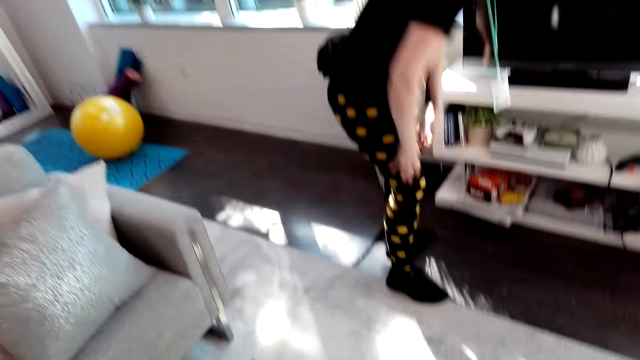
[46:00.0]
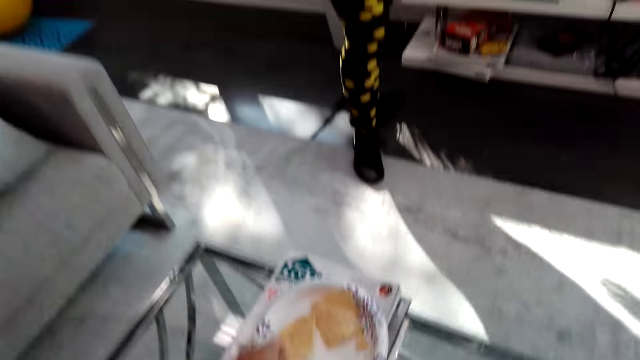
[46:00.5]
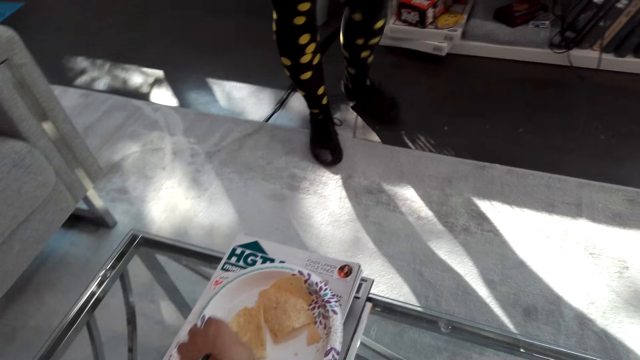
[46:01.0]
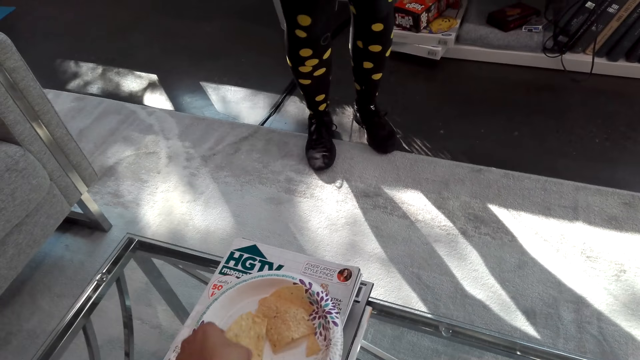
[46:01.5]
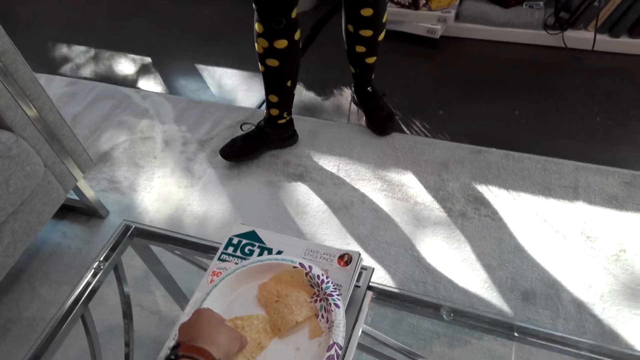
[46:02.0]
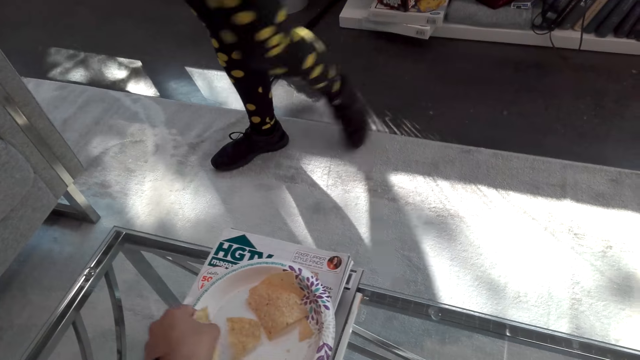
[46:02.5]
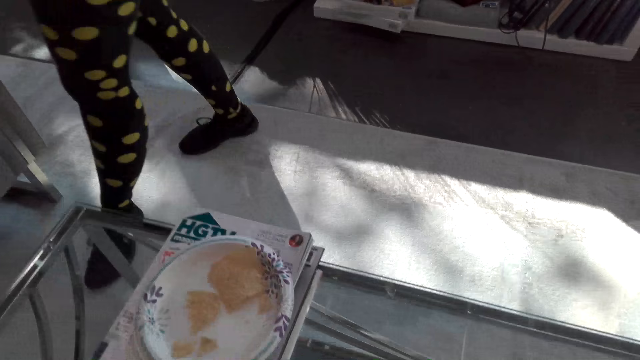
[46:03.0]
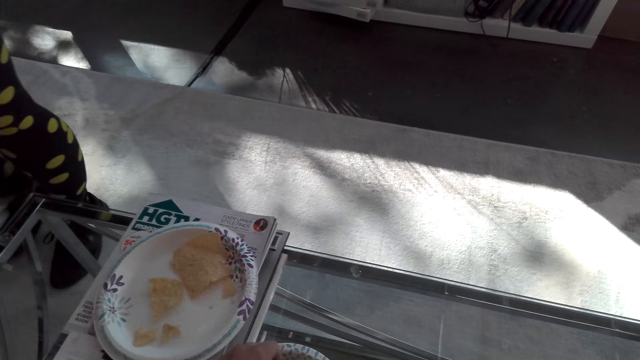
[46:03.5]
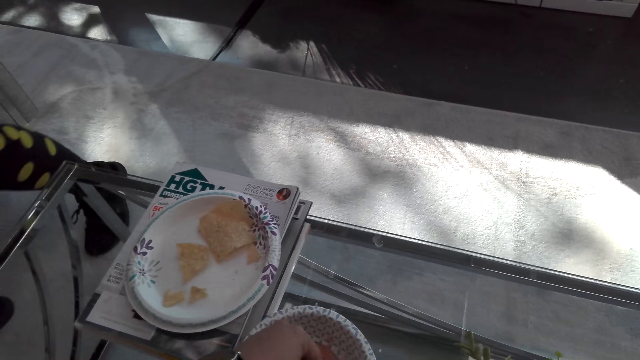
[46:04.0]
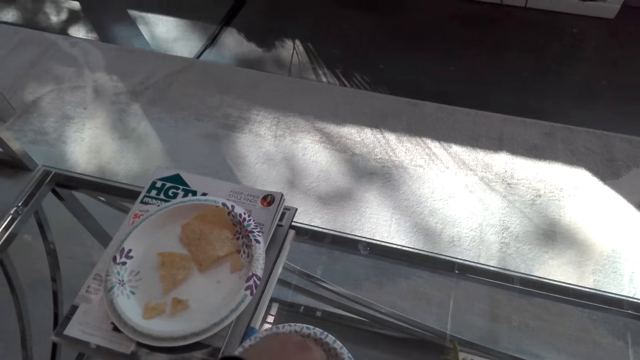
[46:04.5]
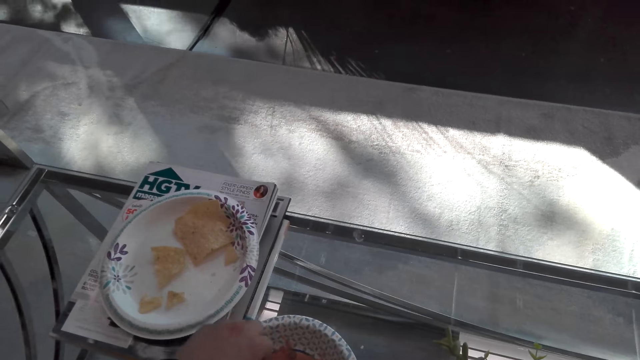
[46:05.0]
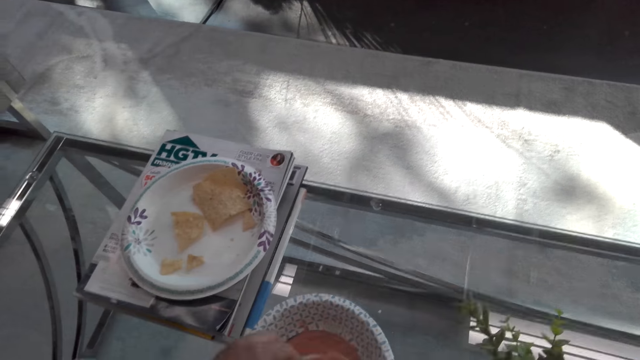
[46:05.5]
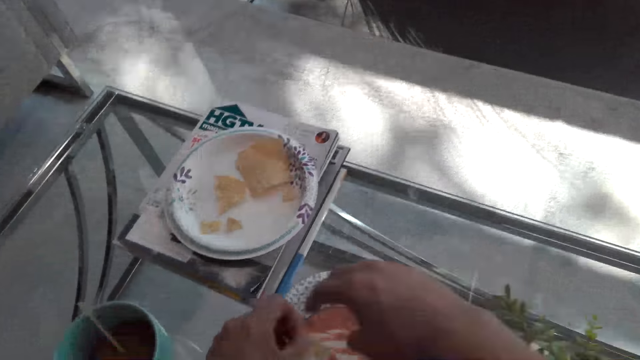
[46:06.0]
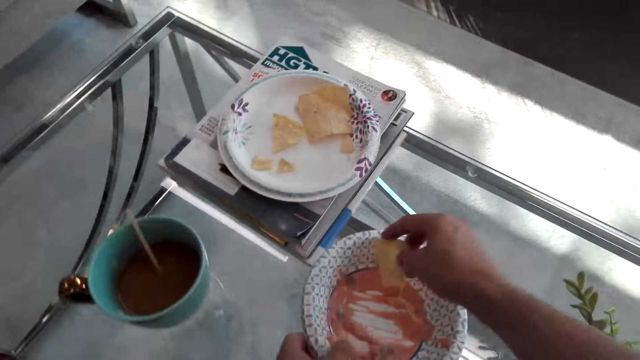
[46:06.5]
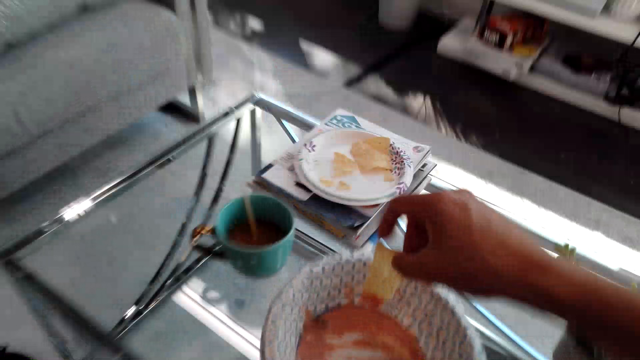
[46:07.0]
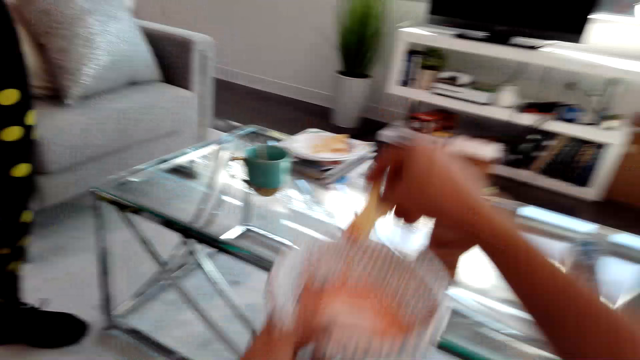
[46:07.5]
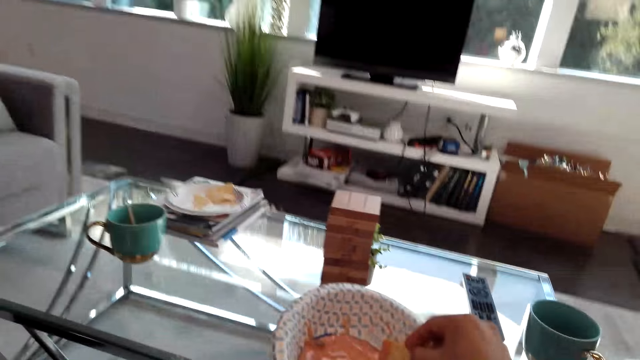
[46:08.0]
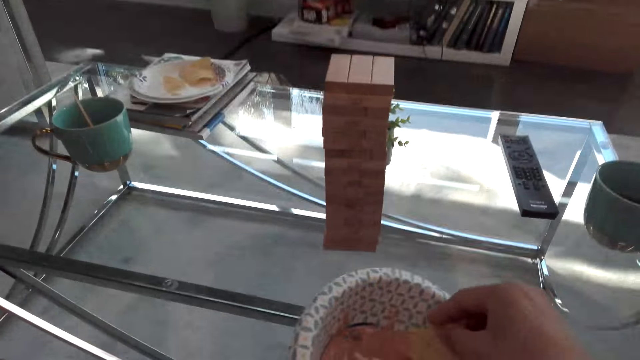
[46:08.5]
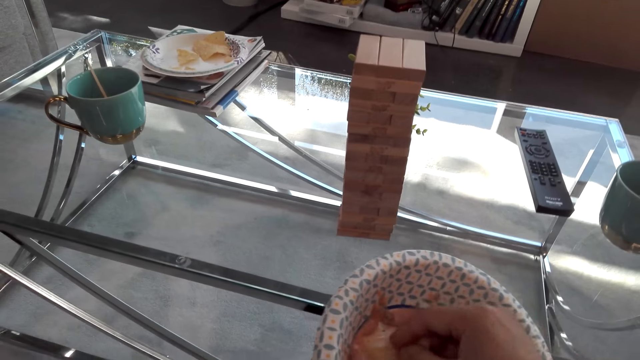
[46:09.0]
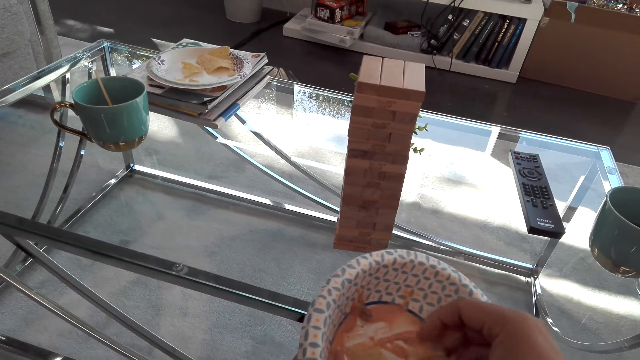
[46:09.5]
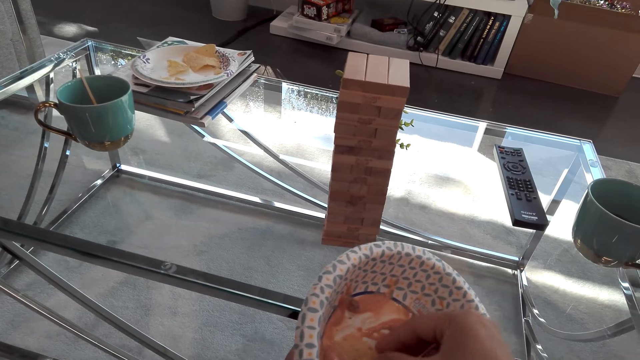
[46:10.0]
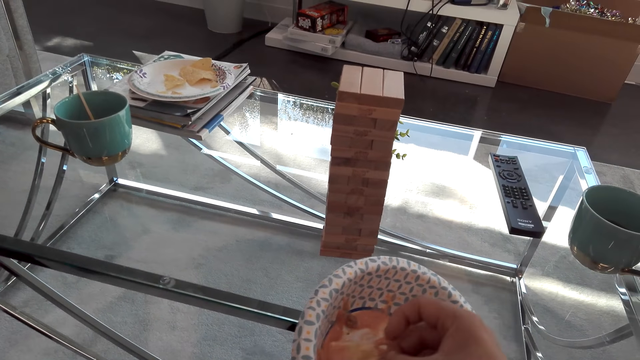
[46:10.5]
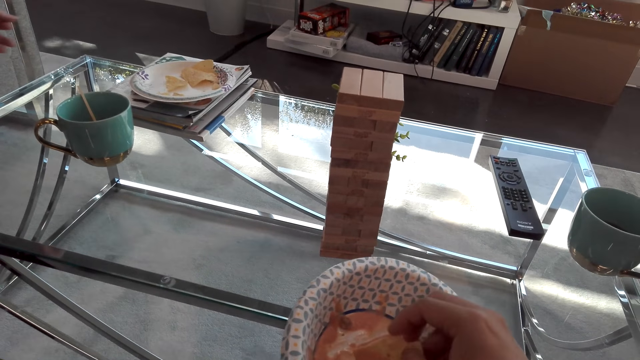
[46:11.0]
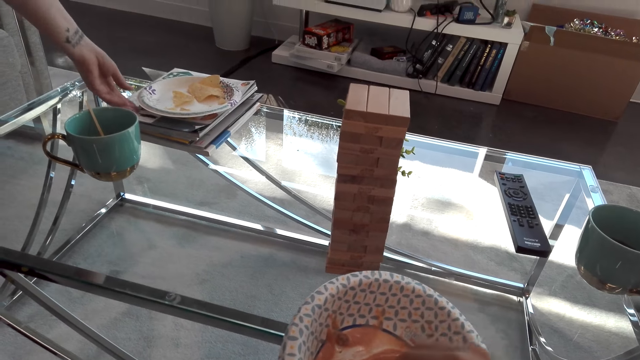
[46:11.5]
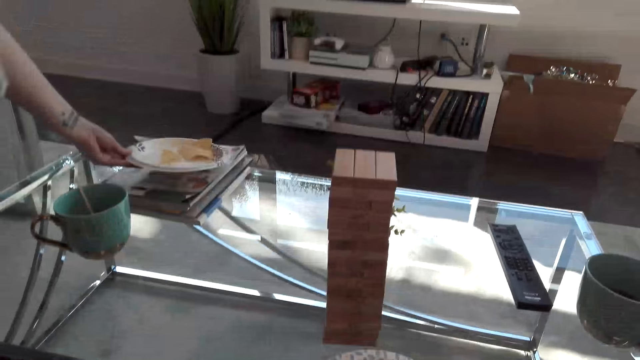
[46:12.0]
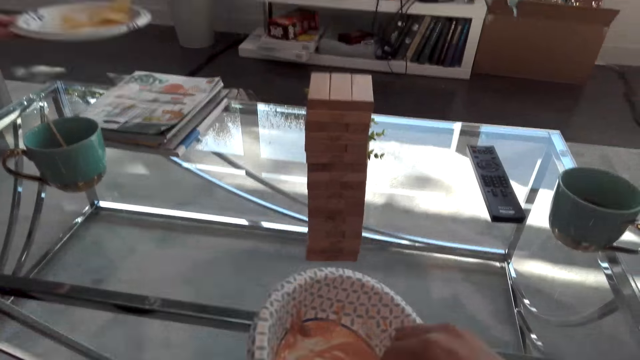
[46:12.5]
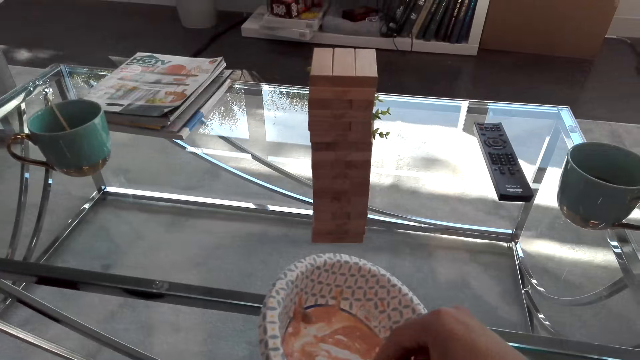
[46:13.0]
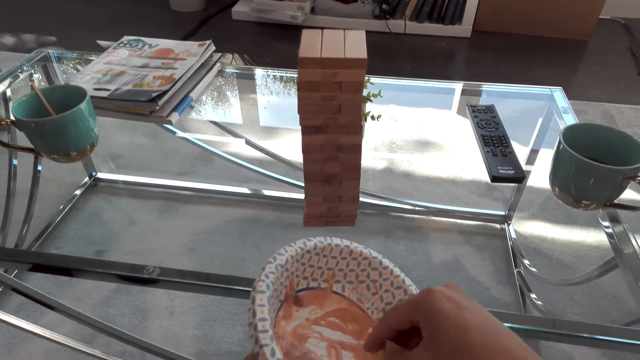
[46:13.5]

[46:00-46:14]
The woman puts the box on the shelf. The camera wearer looks at the plate. They pick up a crisp. The woman walks in the house. The camera wearer scoops something from the plate. They dip the crisp in the sauce. They pick up the plate. They hold the plate. They scoop something from the plate. The woman picks up the plate.

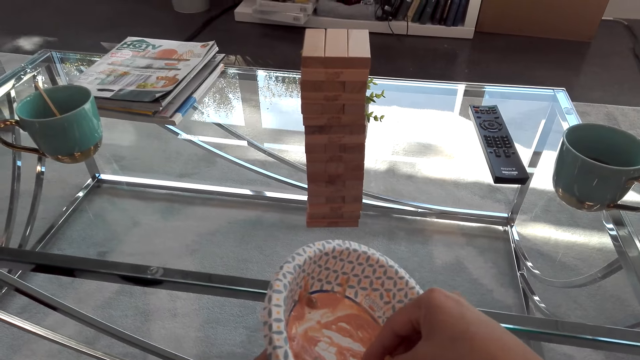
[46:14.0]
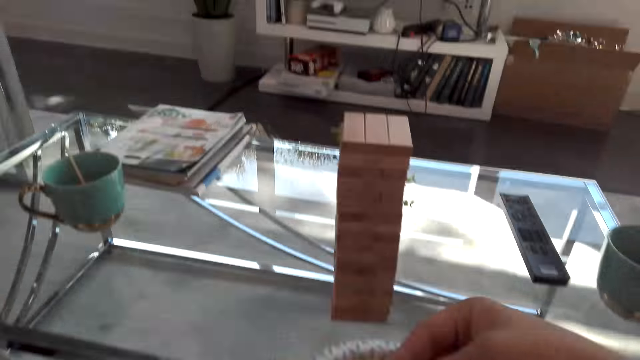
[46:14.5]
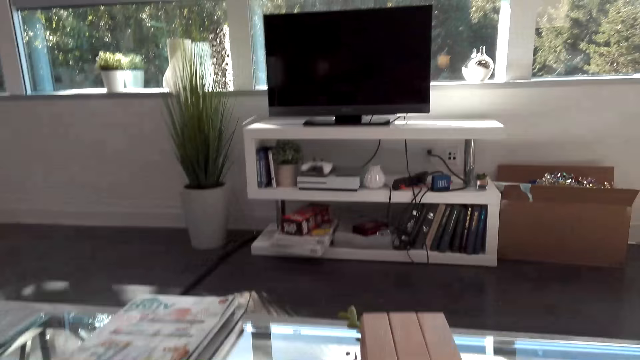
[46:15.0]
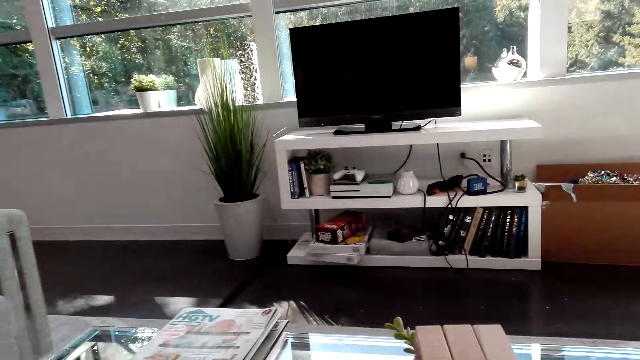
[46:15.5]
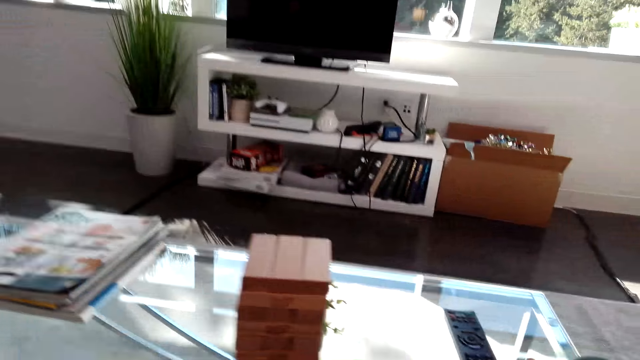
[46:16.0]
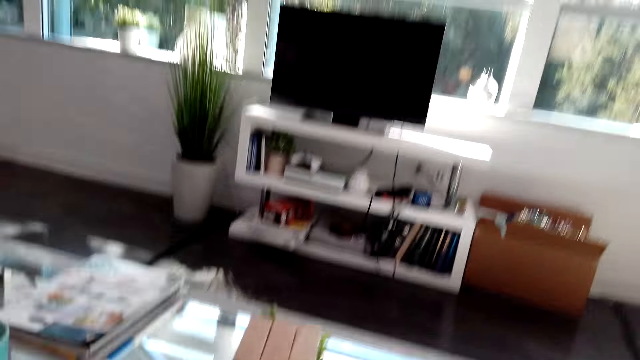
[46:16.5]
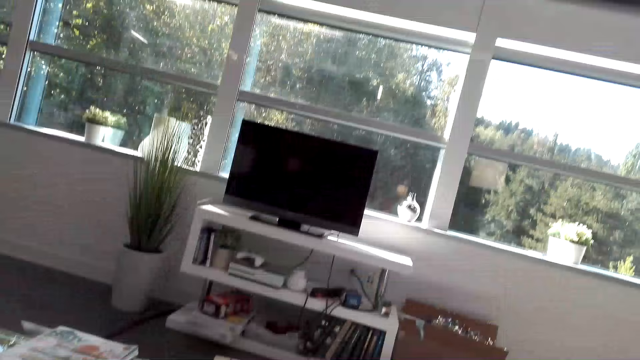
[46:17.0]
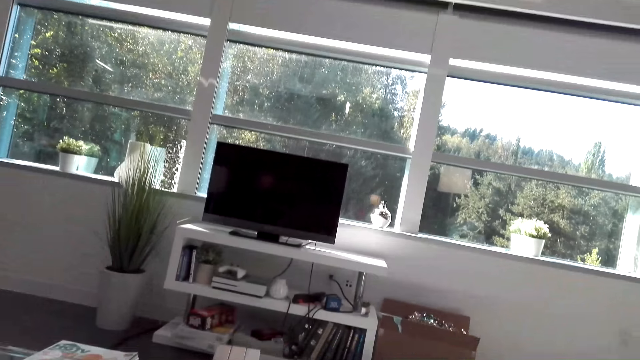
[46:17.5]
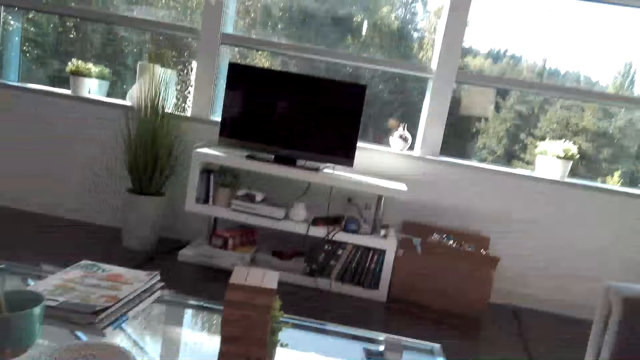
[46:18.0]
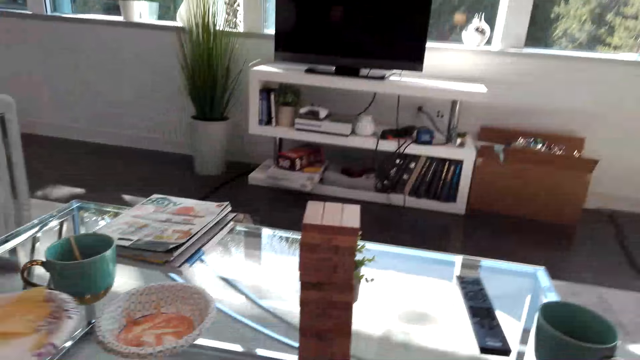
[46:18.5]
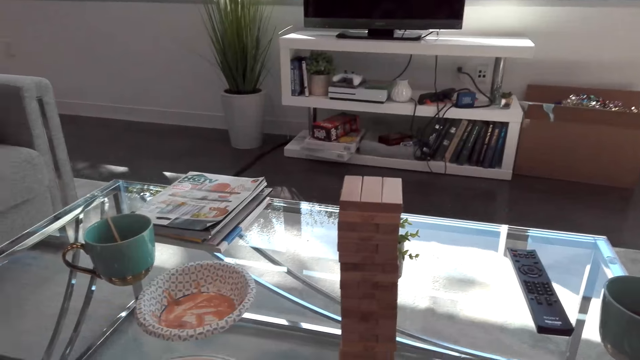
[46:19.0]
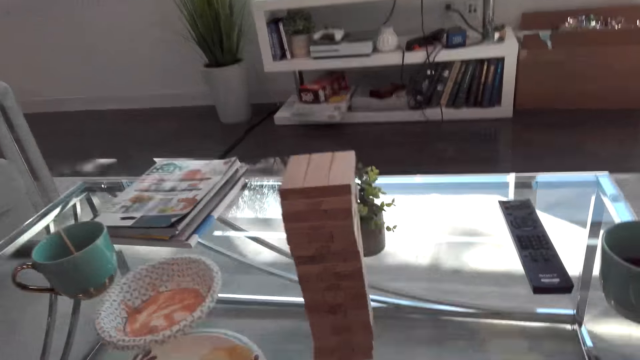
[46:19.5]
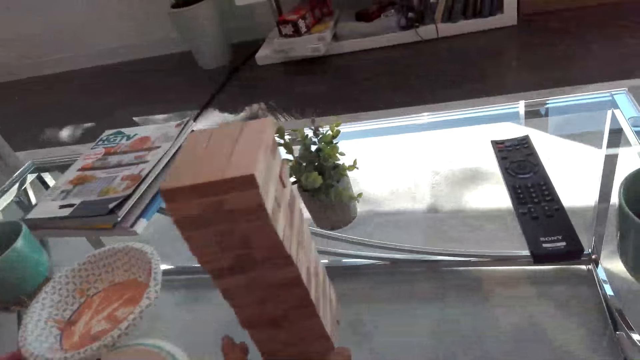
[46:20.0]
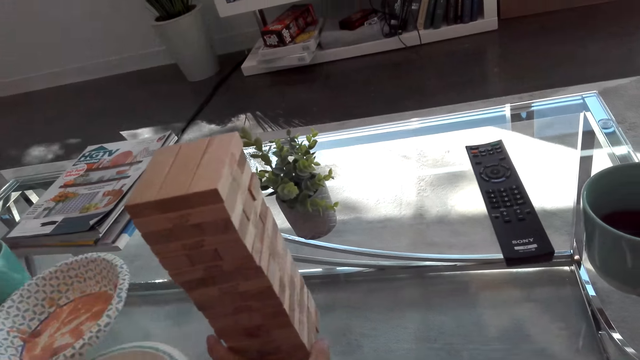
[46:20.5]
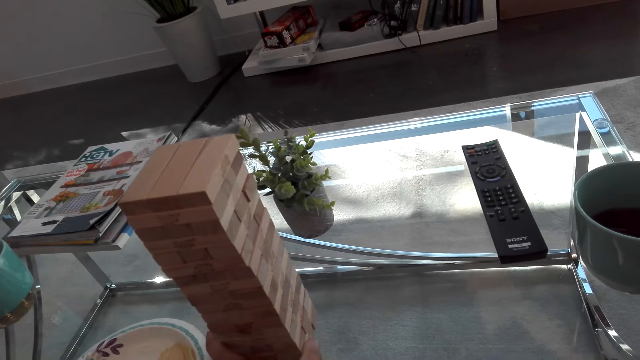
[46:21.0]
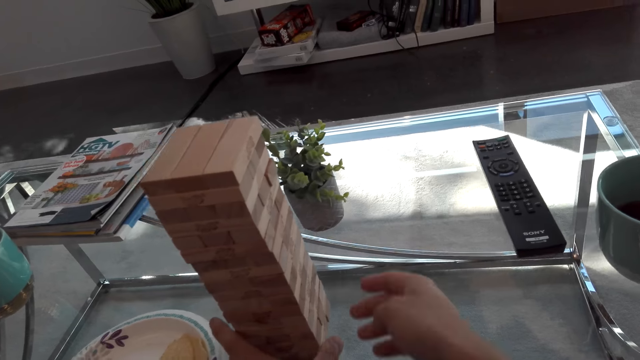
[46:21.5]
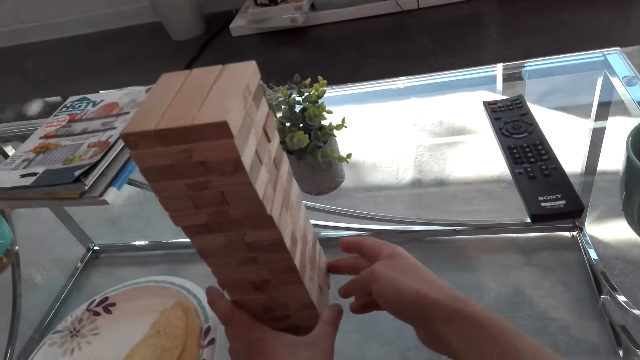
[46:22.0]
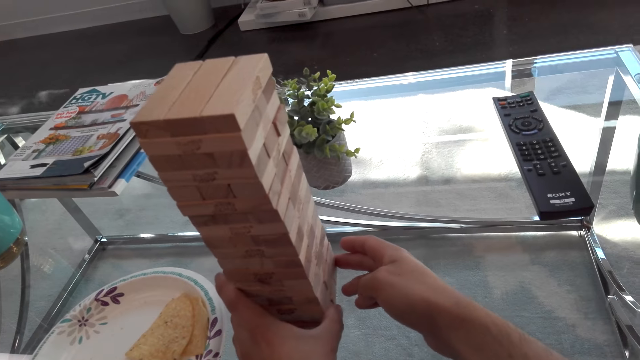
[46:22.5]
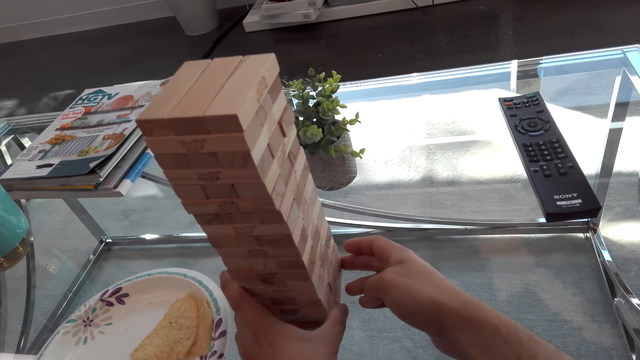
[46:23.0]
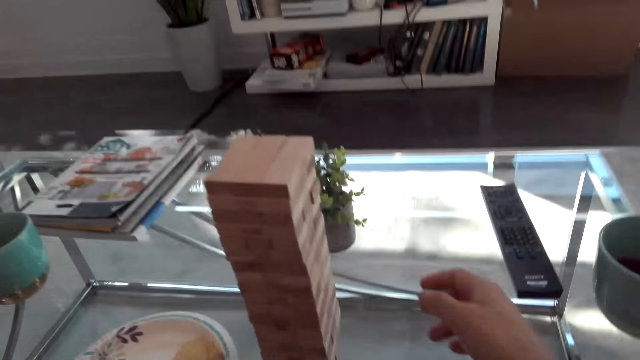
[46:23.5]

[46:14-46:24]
The camera wearer scoops something from the plate. They eat something. They look at the Jenga game puzzles. They look at the TV. They look at the Jenga game puzzles. They hold the Jenga game puzzles. They move the Jenga game puzzles.
